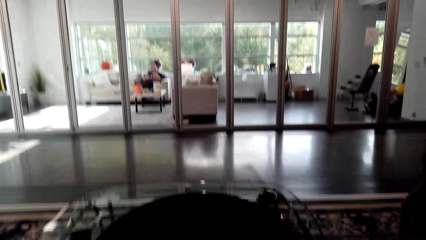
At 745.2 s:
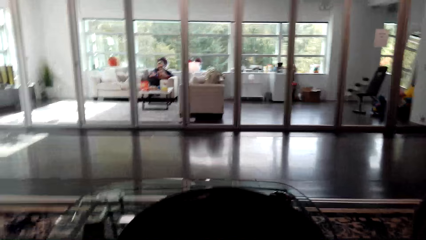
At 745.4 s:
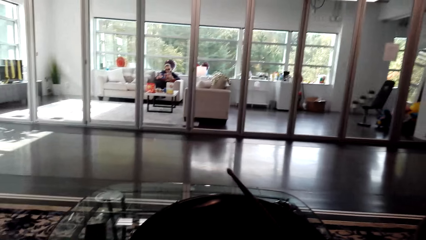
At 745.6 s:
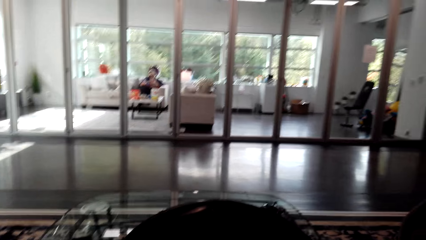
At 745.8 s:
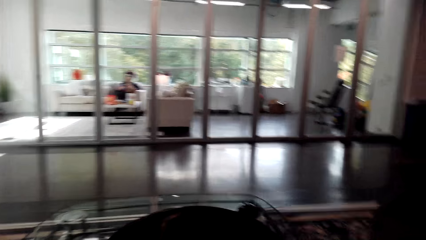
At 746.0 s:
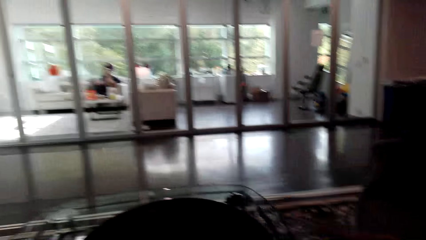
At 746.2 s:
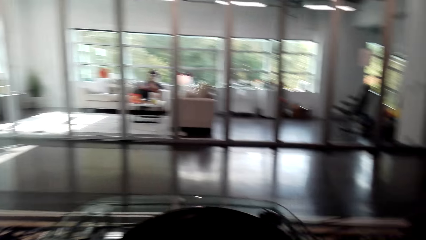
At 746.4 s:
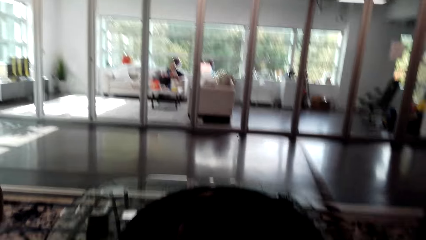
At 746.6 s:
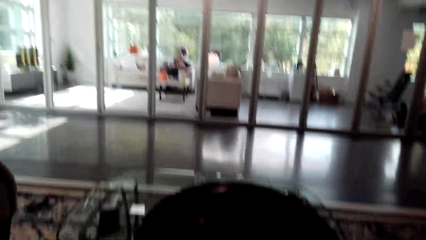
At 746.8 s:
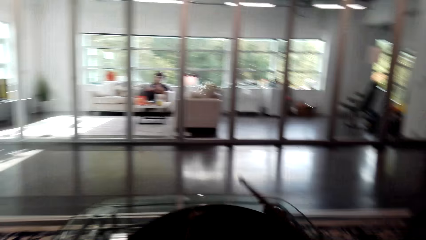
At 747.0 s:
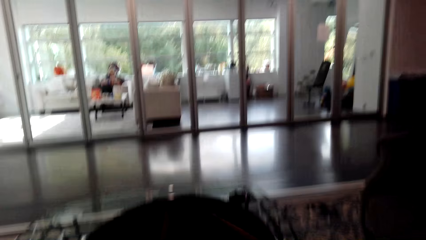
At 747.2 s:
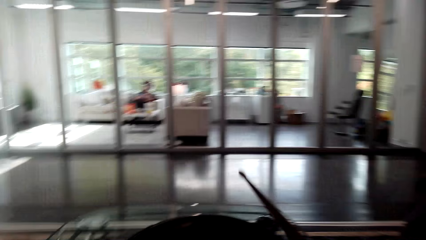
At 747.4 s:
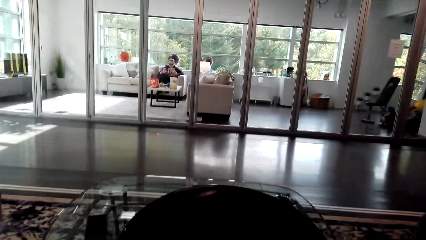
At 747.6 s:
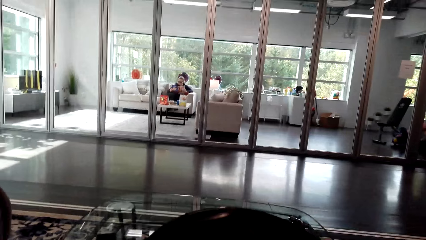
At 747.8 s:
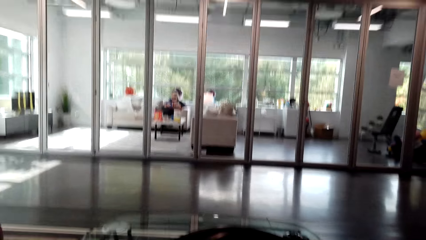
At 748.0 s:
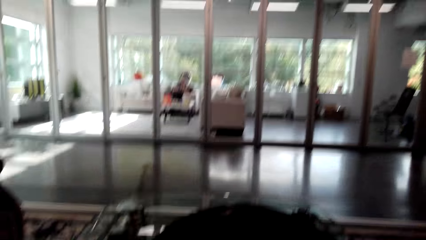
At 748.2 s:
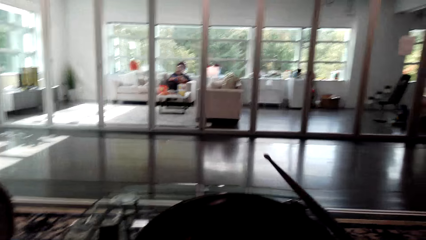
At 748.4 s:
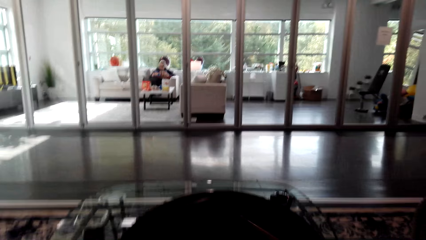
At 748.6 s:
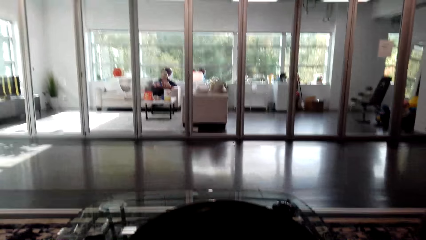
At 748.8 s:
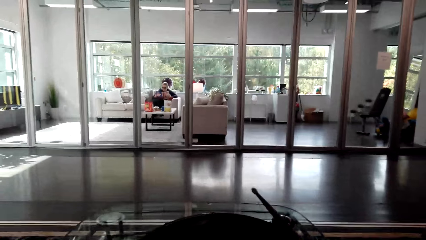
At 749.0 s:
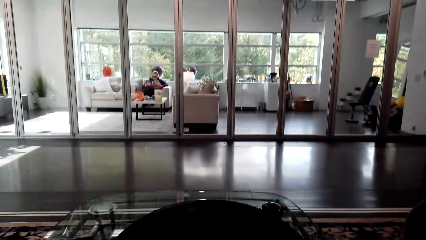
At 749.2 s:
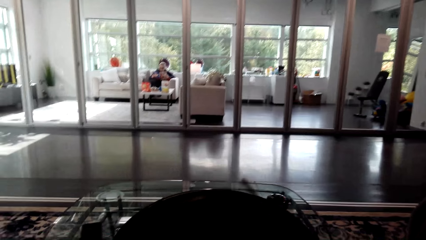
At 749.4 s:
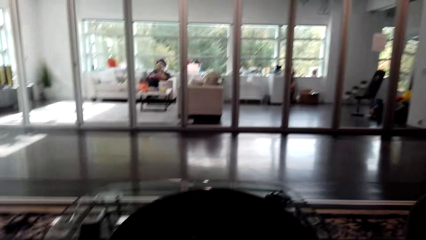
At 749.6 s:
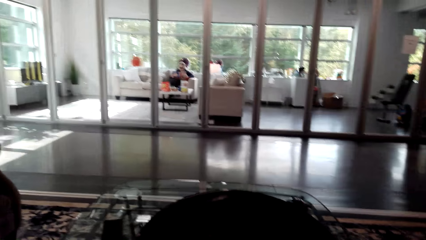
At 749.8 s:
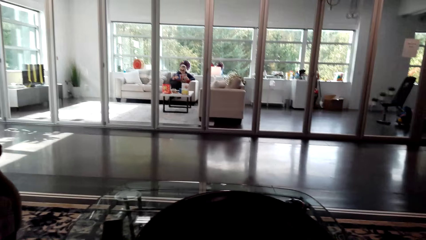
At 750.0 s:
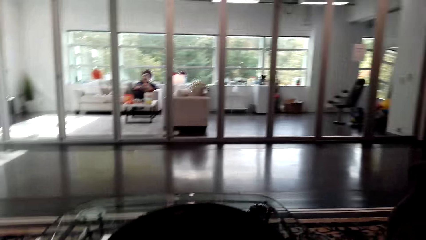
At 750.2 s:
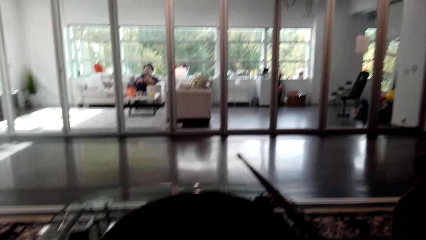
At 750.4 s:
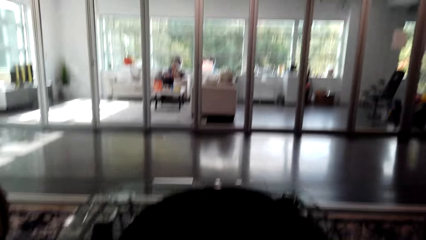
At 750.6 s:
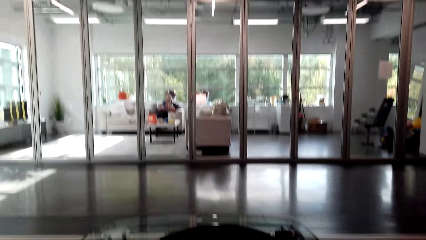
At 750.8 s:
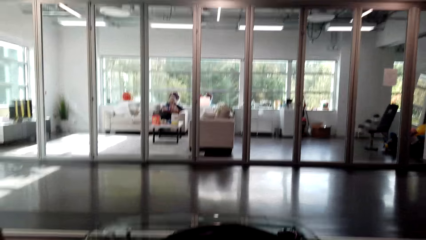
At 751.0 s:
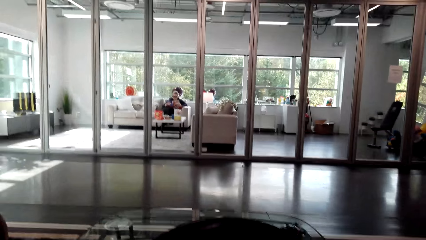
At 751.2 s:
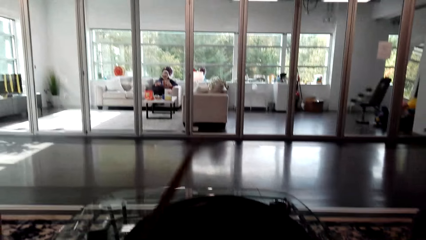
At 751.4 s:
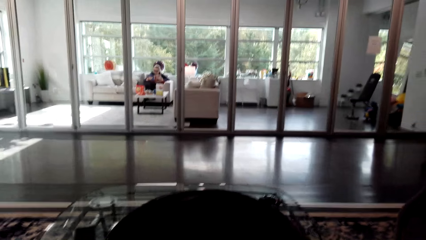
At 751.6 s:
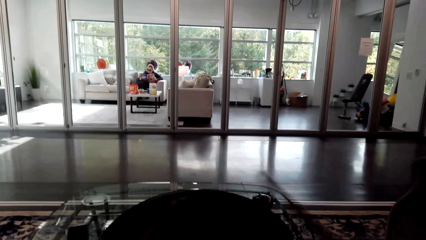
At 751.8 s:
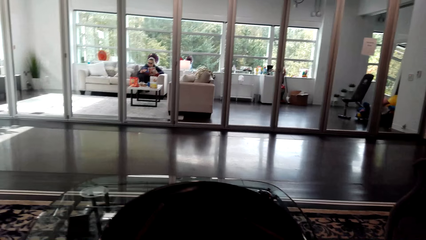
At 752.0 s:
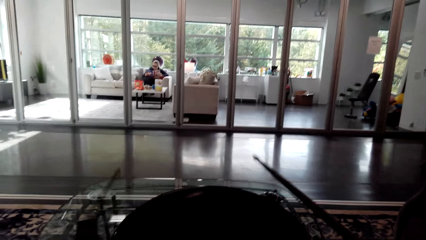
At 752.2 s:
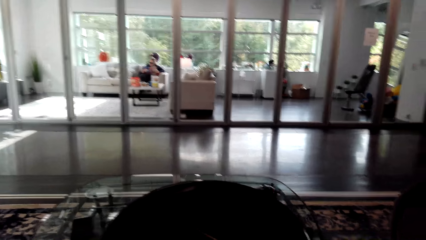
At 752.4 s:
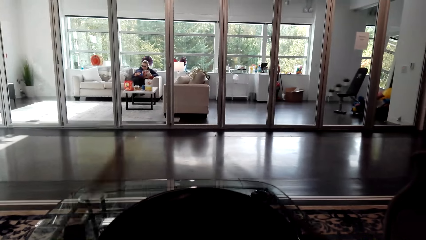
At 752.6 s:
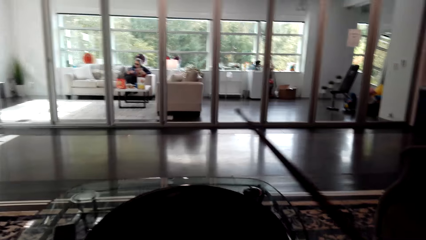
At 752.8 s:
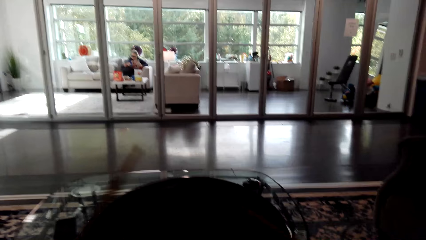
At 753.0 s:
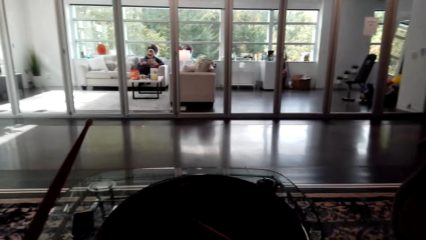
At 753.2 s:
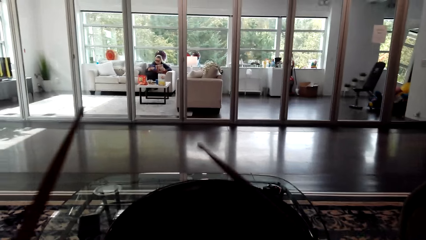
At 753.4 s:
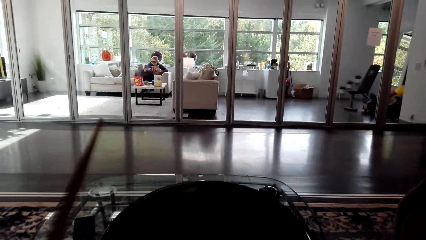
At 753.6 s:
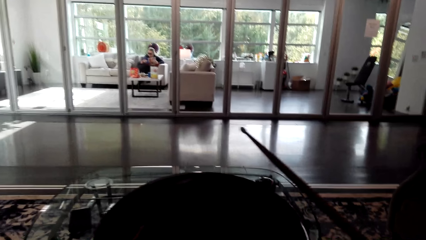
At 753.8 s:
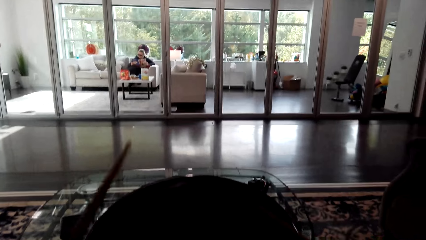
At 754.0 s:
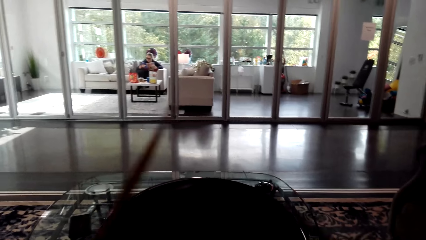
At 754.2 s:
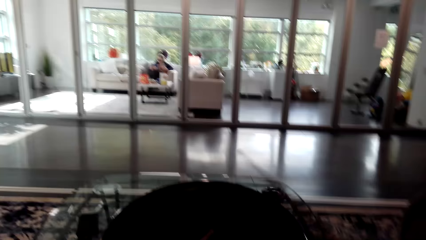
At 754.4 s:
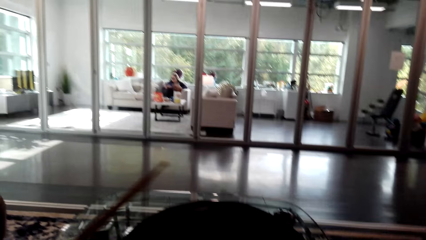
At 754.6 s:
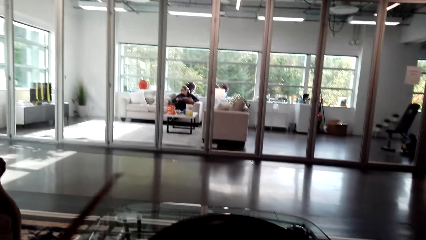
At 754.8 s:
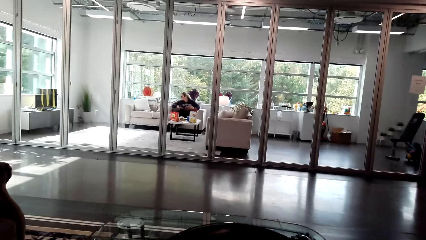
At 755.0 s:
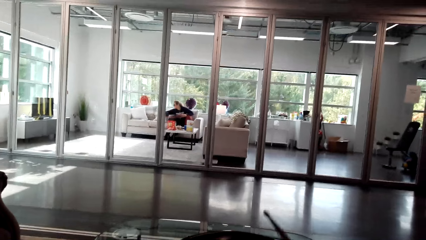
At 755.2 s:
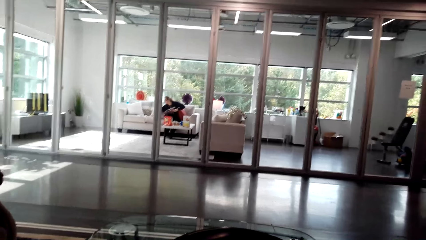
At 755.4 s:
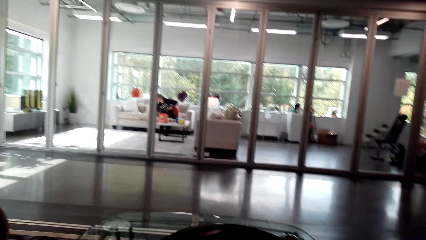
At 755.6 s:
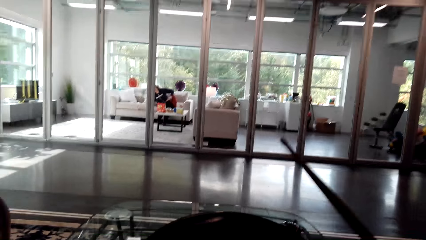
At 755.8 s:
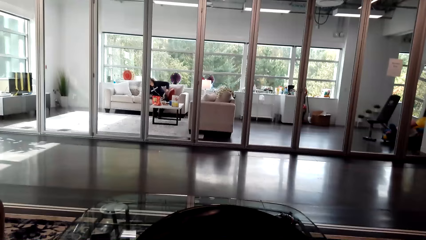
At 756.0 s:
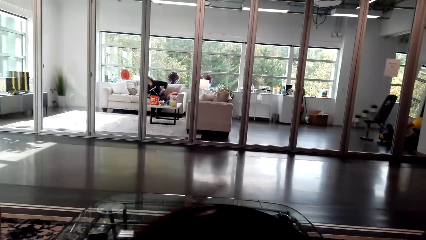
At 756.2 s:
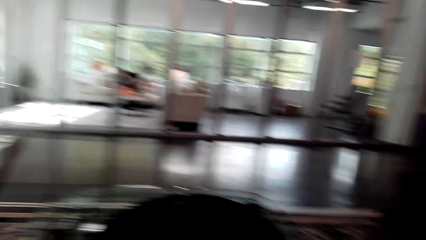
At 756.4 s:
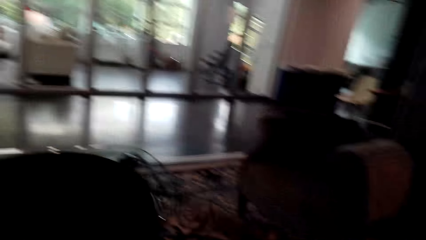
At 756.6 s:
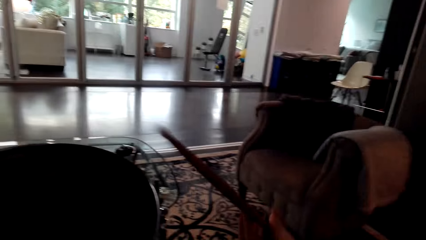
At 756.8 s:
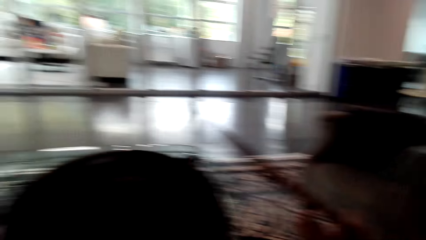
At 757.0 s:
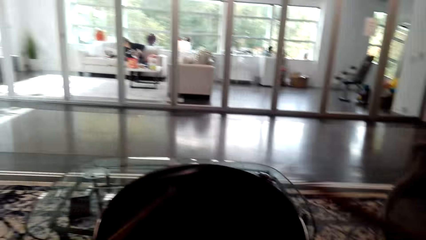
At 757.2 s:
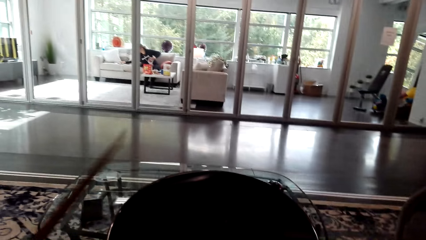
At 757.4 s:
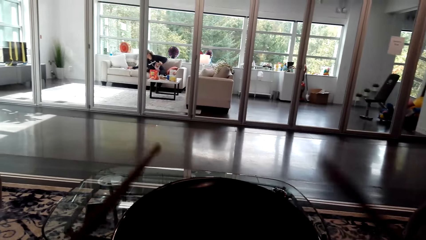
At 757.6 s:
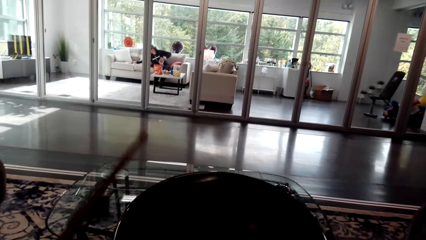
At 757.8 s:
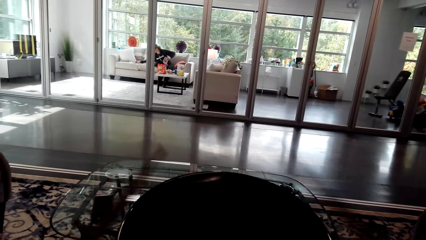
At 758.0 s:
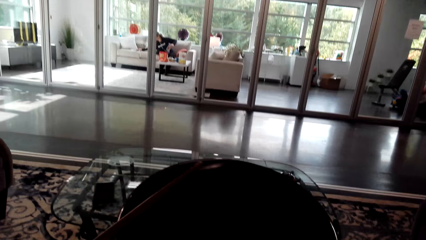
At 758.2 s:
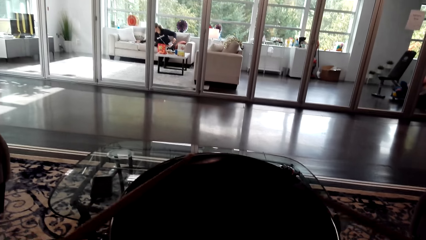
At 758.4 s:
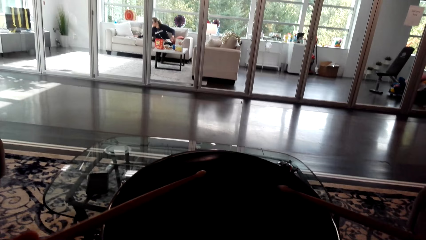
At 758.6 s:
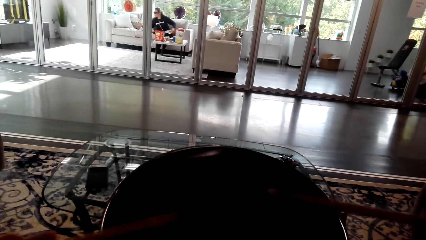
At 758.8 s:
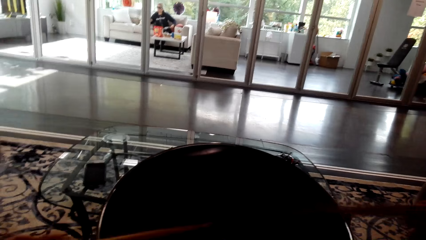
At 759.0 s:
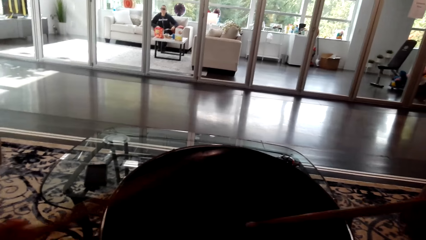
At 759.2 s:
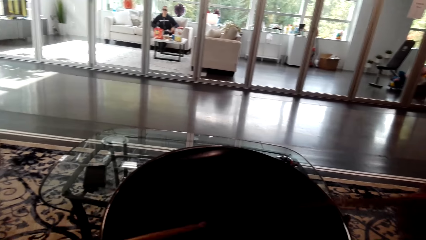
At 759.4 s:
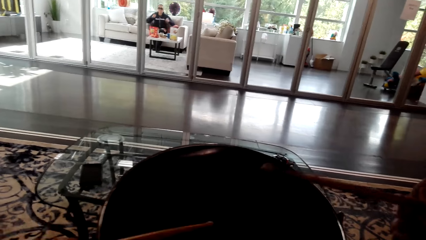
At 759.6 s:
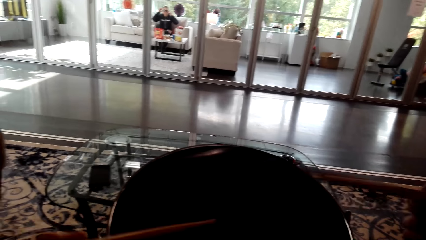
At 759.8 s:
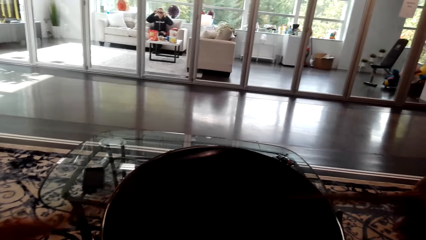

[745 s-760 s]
The camera wearer looks around. They beat the drum. They look around. They move the drum stick on both hands. They play the drum set with the drum sticks.
